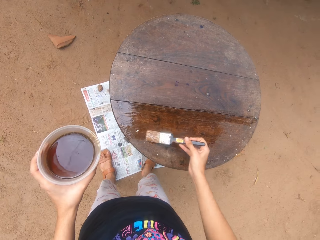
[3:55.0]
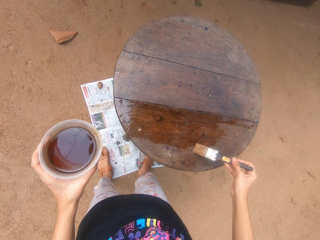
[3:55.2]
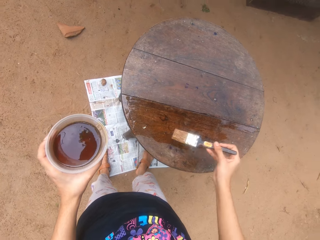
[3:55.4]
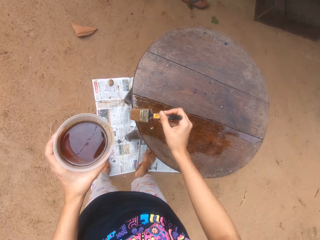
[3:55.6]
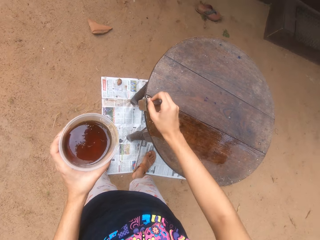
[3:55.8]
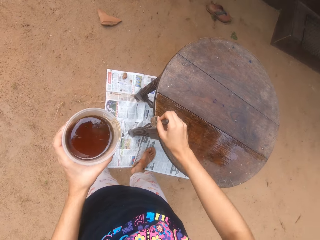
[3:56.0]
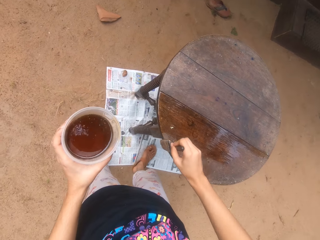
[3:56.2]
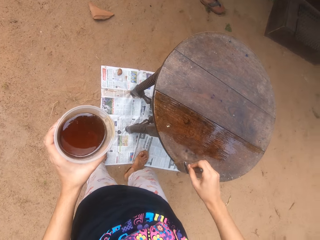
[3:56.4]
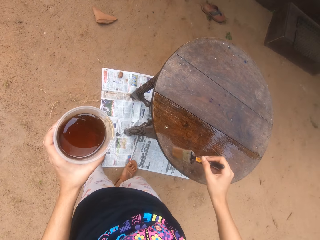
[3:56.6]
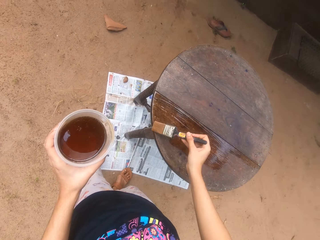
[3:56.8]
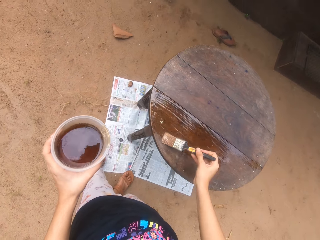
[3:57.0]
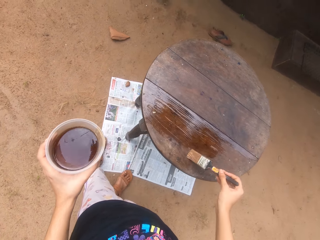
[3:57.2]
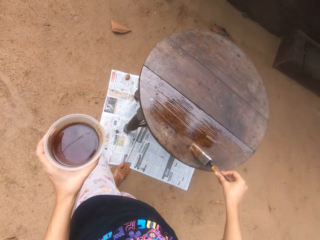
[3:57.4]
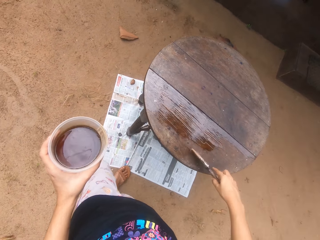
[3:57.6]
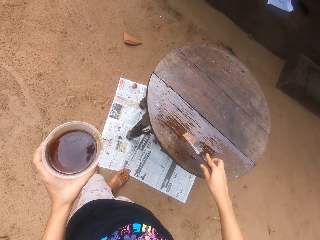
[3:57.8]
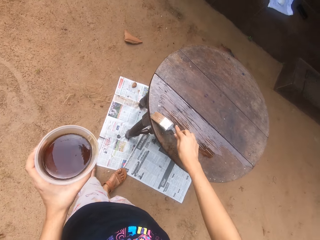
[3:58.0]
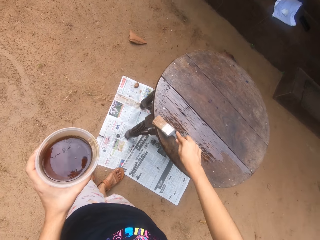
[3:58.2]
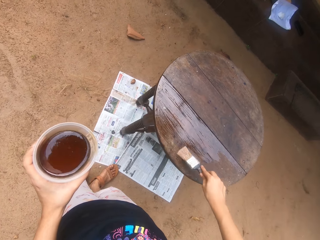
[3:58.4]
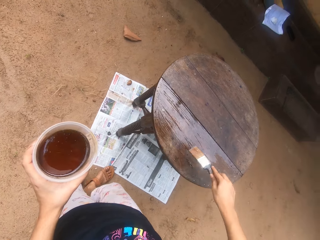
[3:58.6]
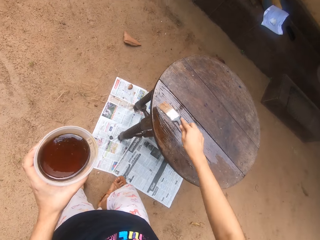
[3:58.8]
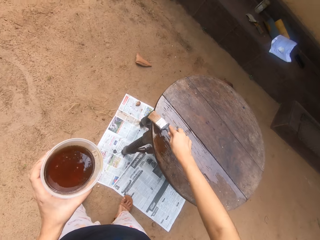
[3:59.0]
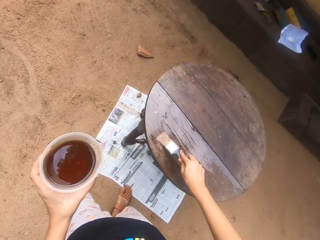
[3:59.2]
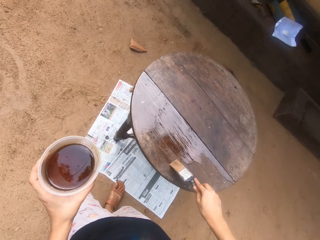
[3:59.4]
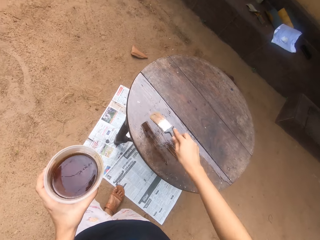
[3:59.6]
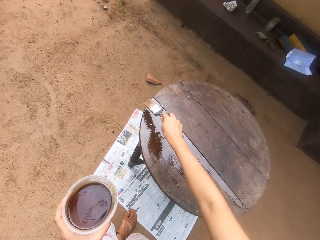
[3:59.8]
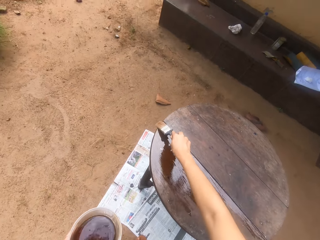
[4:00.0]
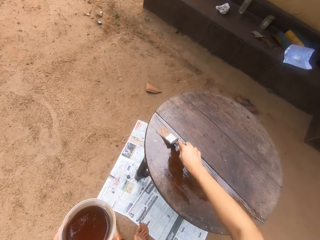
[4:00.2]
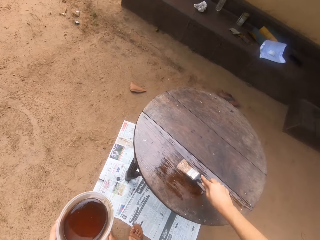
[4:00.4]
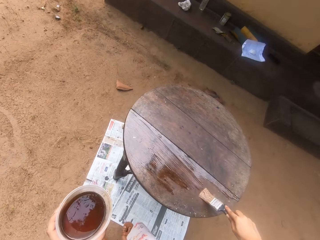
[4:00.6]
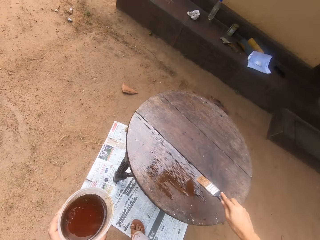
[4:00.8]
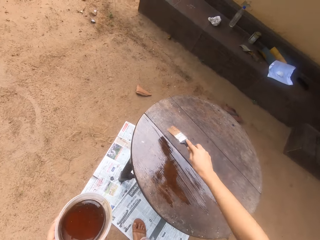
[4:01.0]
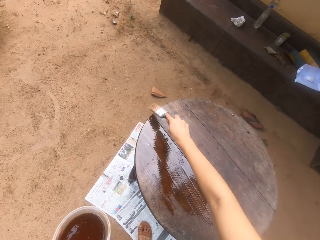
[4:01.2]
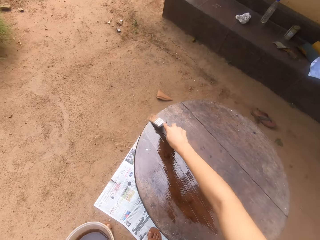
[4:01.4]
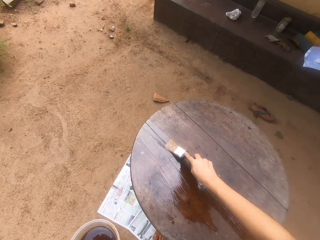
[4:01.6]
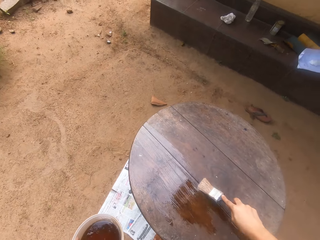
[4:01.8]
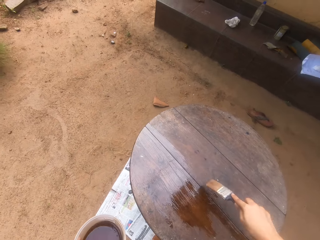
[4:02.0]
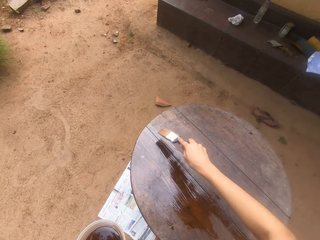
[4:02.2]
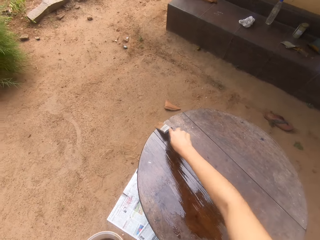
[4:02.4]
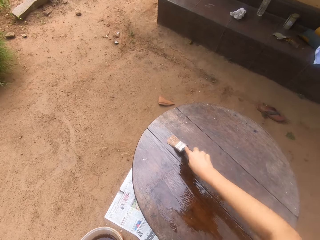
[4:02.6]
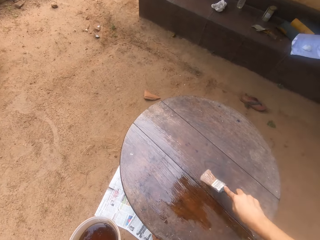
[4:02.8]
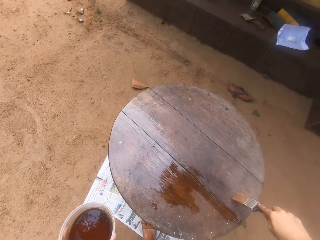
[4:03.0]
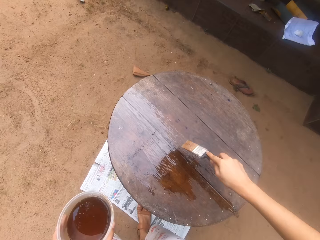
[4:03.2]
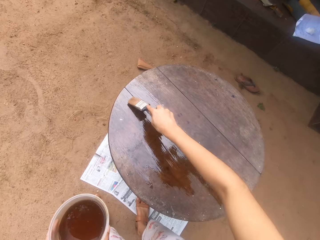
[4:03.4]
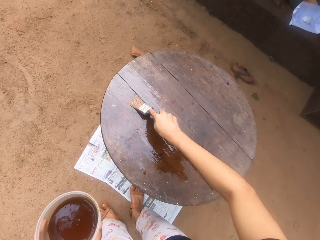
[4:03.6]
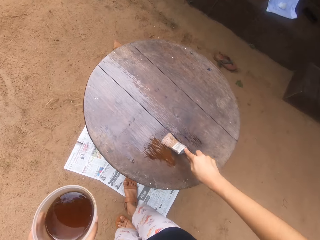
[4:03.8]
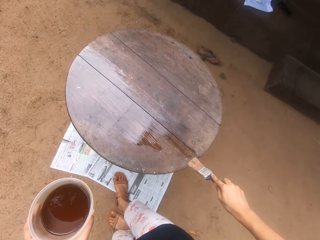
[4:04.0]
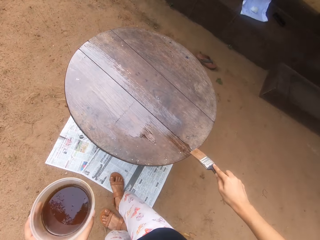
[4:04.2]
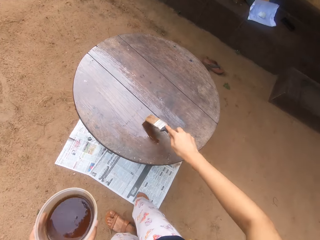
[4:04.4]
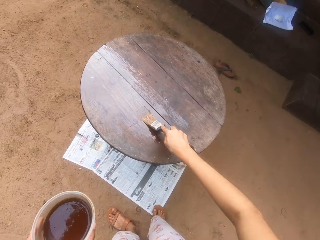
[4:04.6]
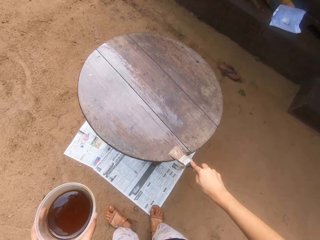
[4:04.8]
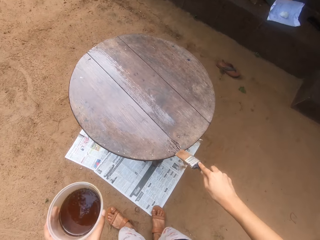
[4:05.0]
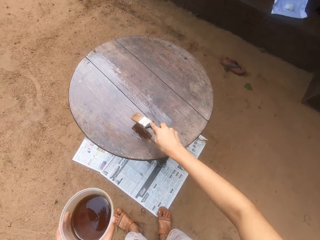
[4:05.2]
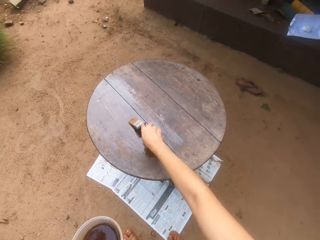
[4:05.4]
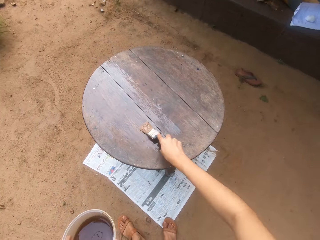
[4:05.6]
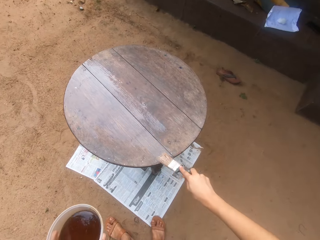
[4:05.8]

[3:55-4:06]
The camera wearer turns a paintbrush. They paint a table with the paintbrush.

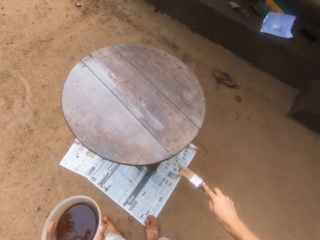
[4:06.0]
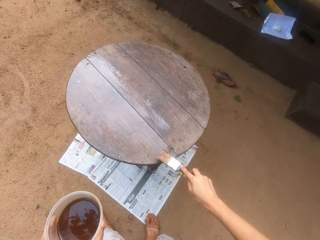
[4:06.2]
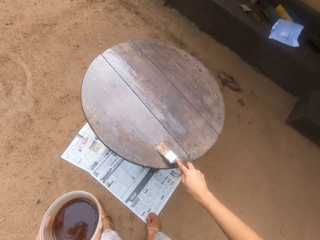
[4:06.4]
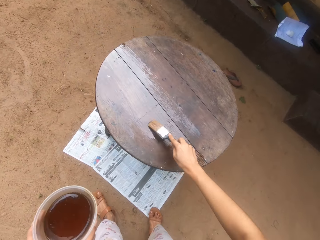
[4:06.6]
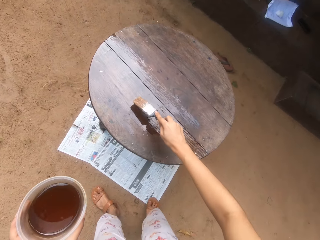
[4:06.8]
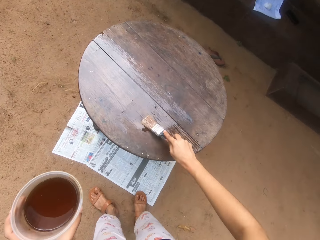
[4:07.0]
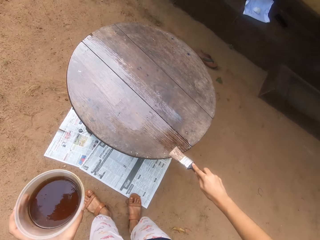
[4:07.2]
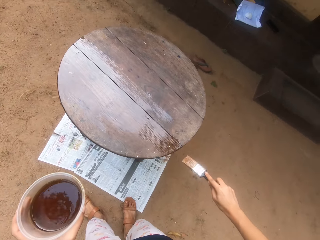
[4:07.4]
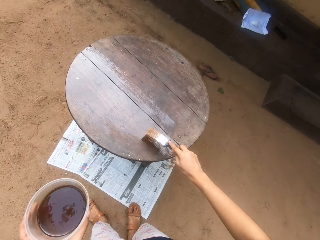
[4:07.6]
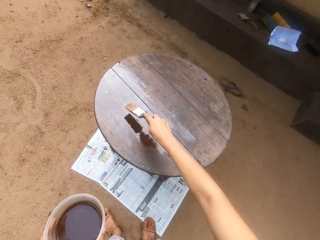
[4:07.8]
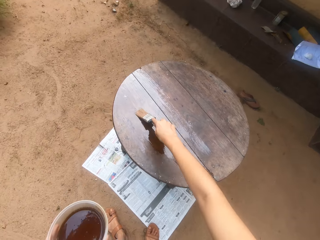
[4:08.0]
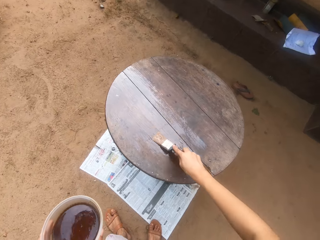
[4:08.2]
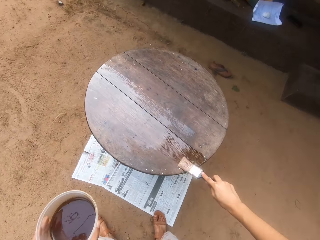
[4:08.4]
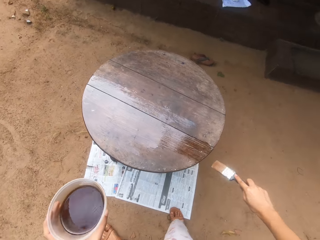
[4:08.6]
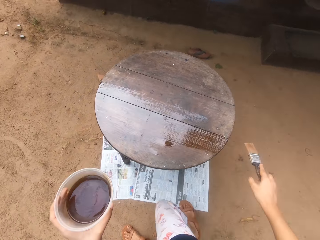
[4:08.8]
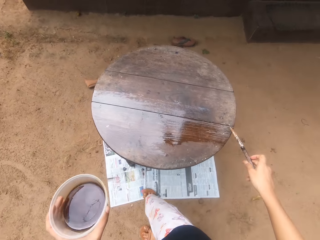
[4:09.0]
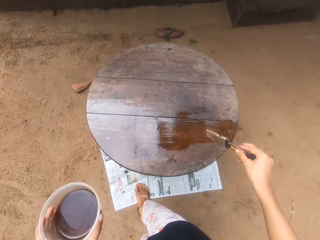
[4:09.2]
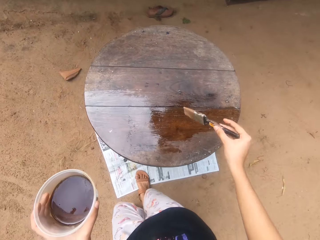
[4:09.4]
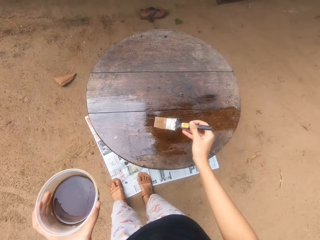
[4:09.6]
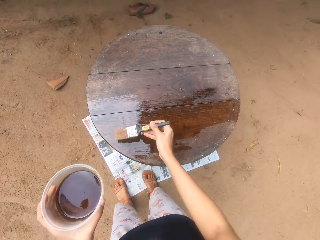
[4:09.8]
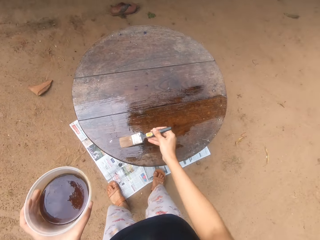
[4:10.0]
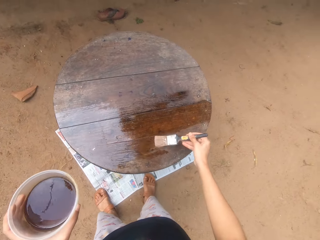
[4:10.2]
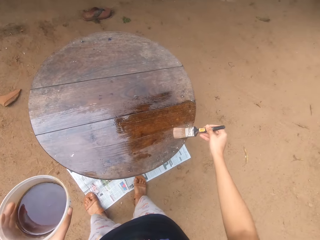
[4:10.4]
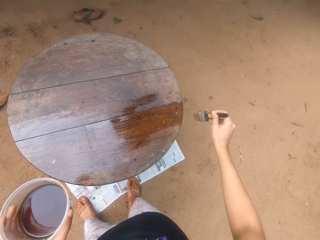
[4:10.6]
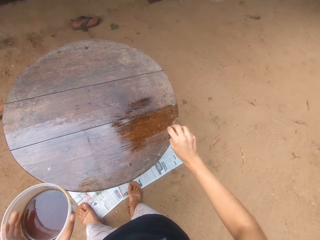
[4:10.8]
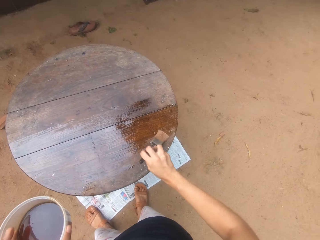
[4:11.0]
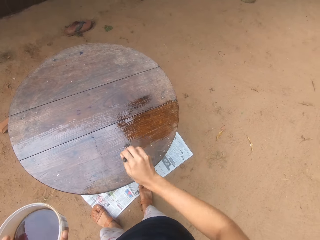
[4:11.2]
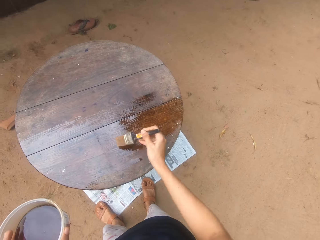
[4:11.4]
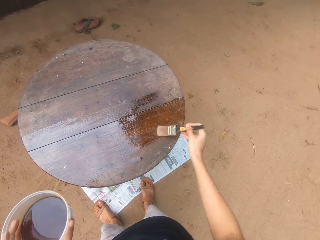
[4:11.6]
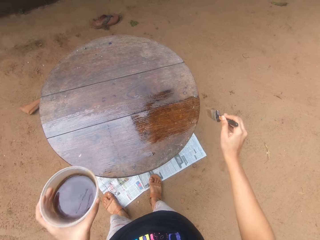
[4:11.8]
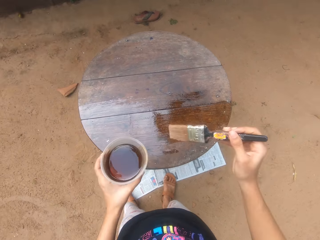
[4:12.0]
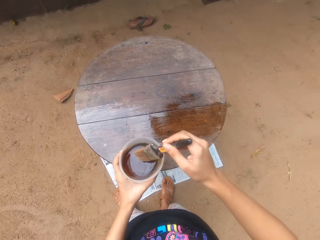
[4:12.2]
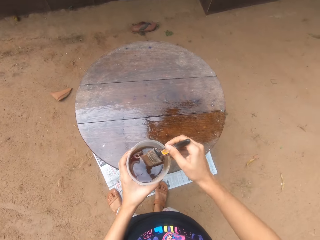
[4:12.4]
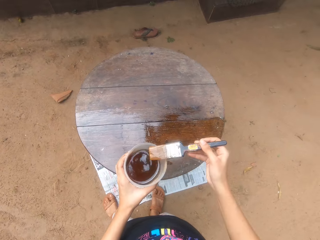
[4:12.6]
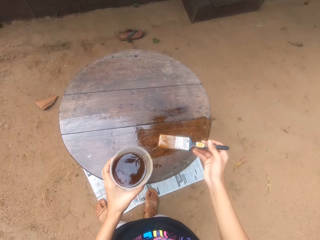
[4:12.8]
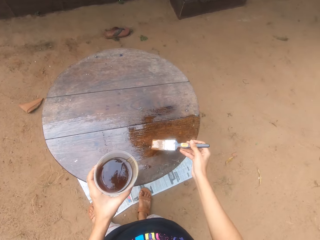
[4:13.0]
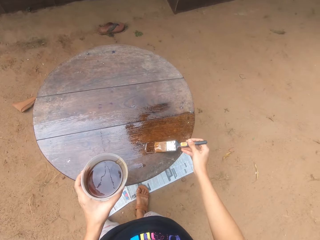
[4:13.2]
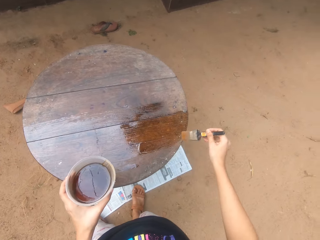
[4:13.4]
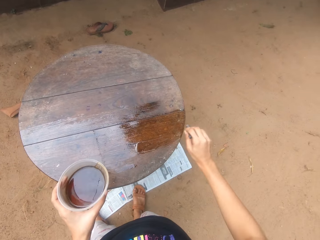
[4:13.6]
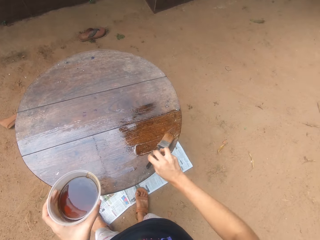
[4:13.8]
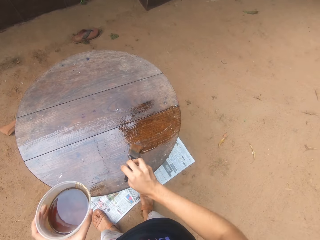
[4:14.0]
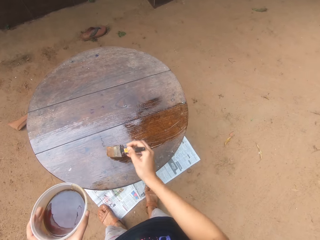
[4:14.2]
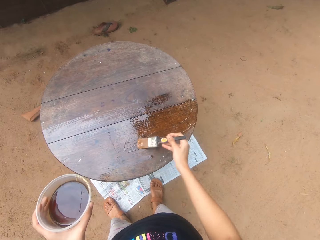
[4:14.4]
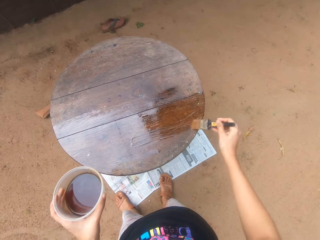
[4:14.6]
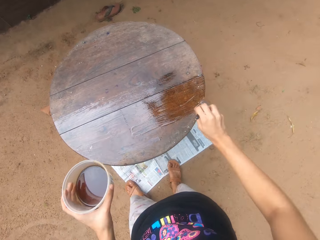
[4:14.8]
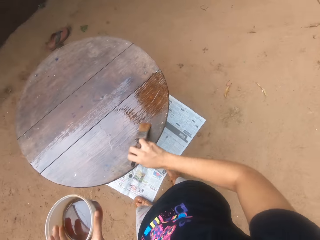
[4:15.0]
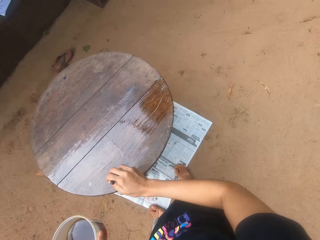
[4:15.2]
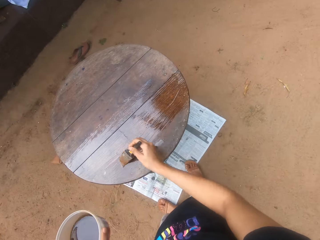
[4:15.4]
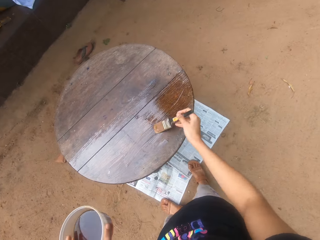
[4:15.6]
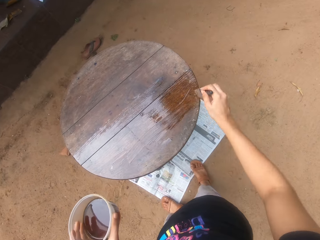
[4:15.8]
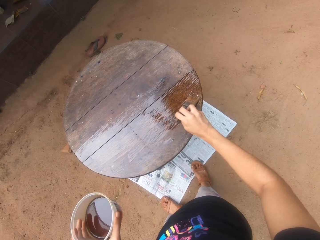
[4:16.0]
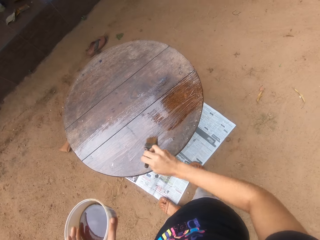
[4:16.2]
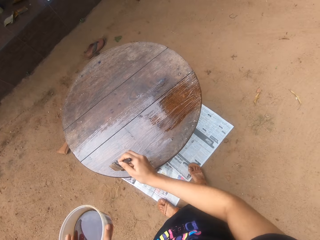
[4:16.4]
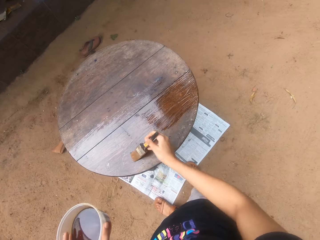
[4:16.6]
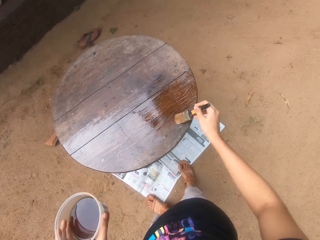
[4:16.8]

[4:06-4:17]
The camera wearer walks at the compound. She paints a table with a paintbrush. She dips the paintbrush in the cup of lacquer in her left hand with her right hand. She applies some lacquer on the table with the paintbrush in her right hand.
